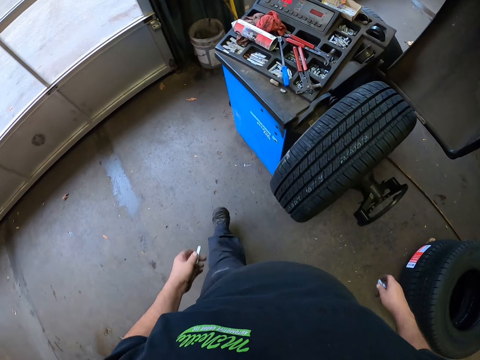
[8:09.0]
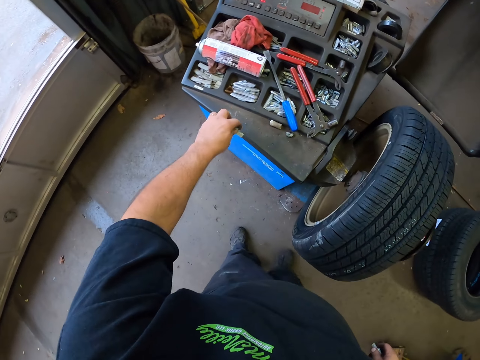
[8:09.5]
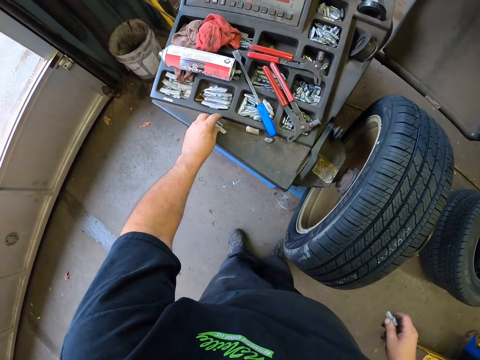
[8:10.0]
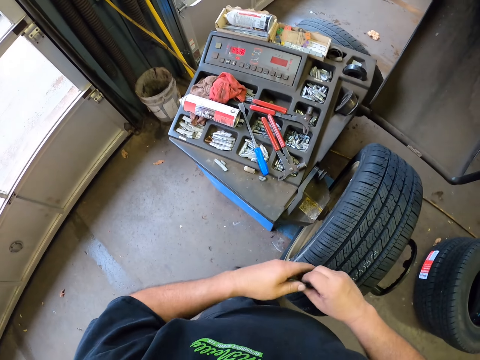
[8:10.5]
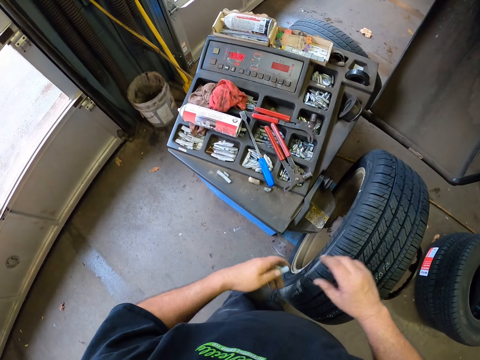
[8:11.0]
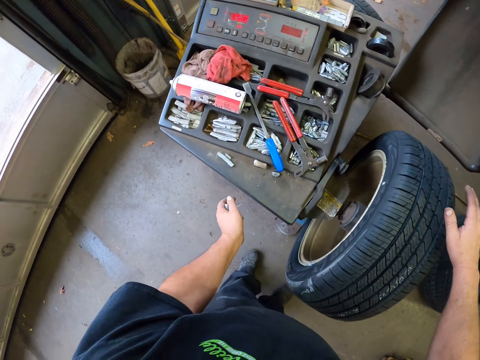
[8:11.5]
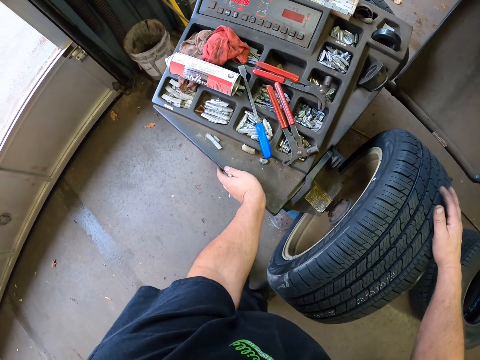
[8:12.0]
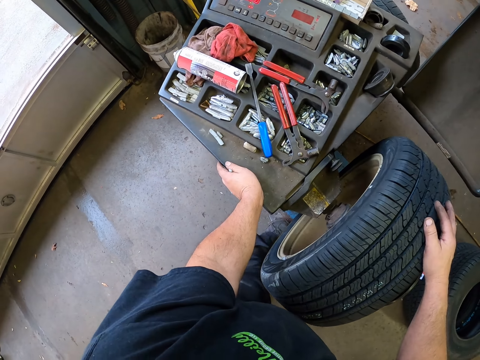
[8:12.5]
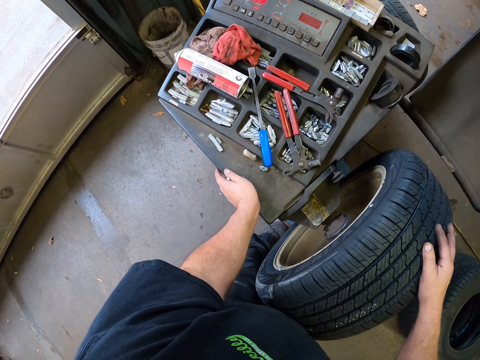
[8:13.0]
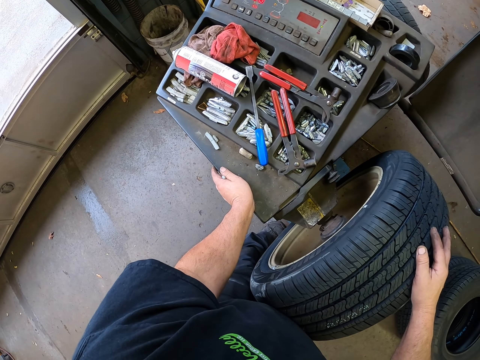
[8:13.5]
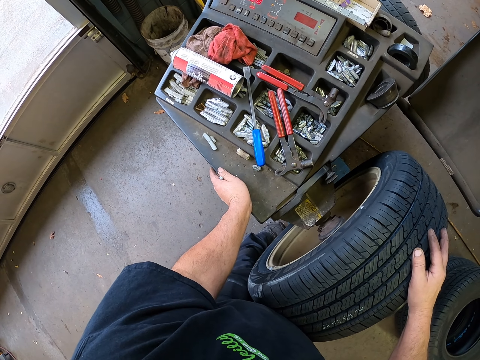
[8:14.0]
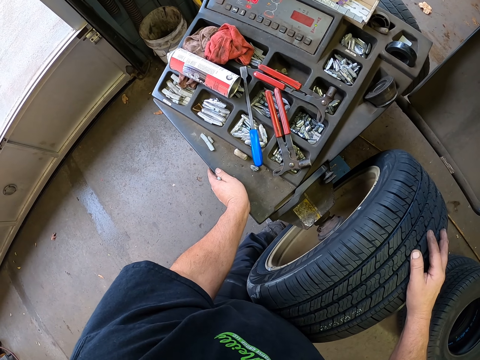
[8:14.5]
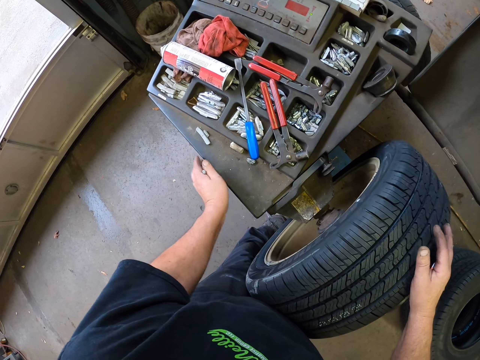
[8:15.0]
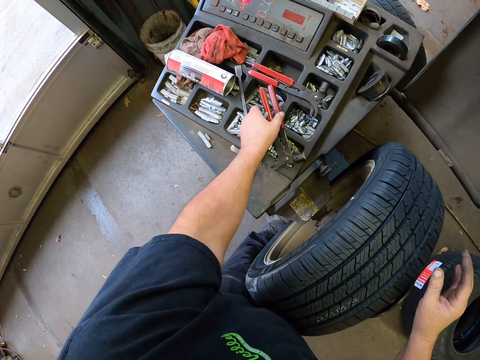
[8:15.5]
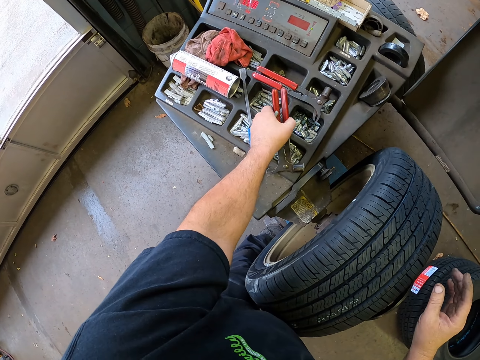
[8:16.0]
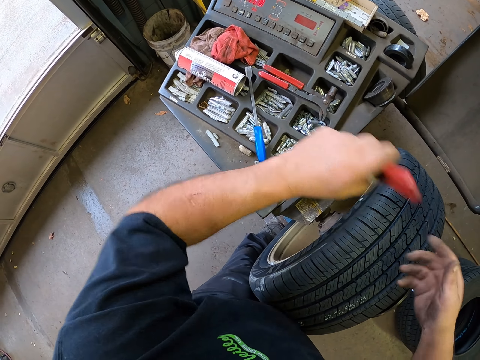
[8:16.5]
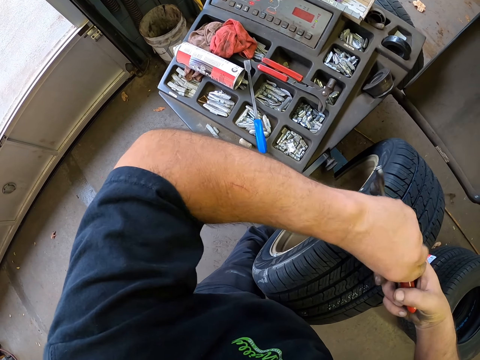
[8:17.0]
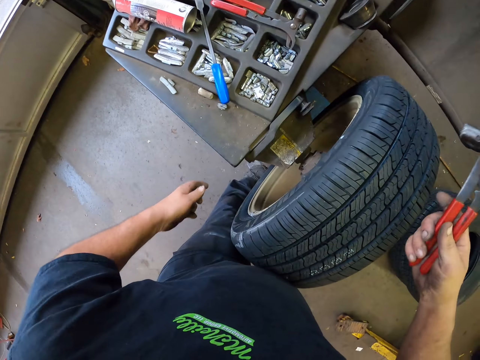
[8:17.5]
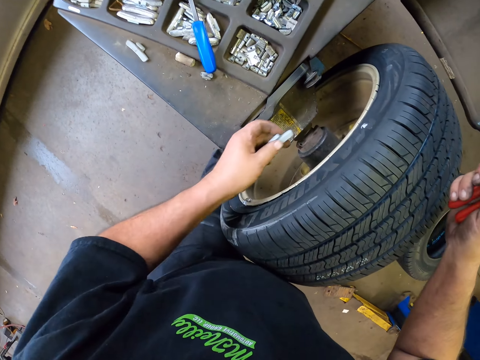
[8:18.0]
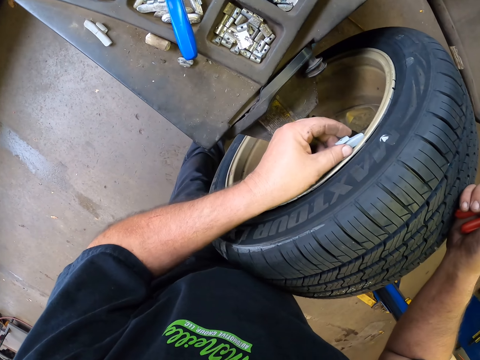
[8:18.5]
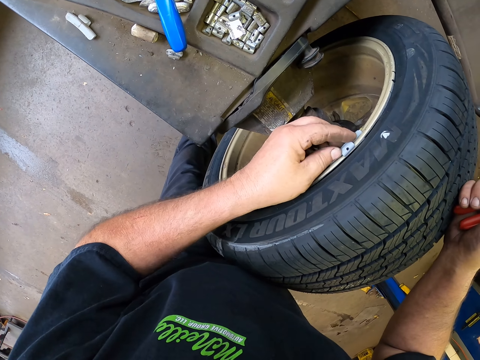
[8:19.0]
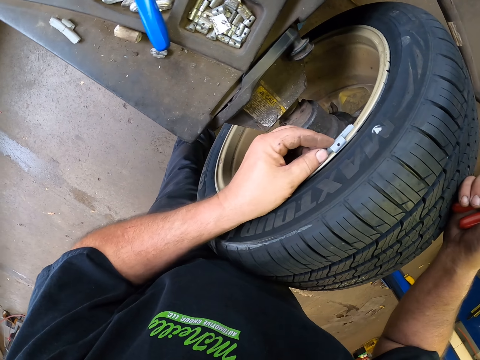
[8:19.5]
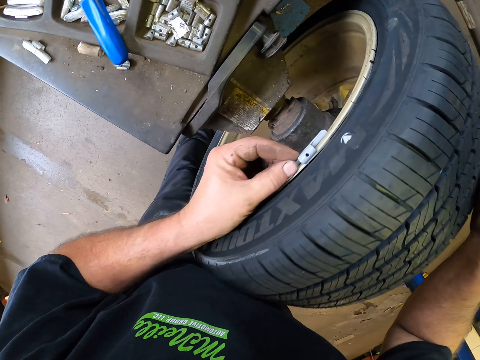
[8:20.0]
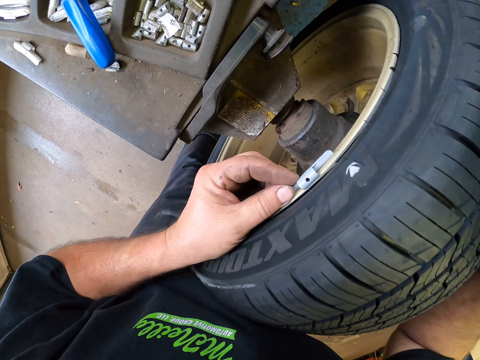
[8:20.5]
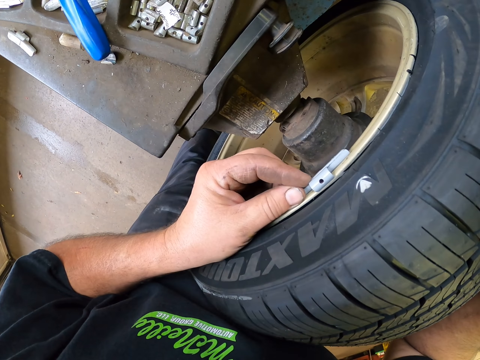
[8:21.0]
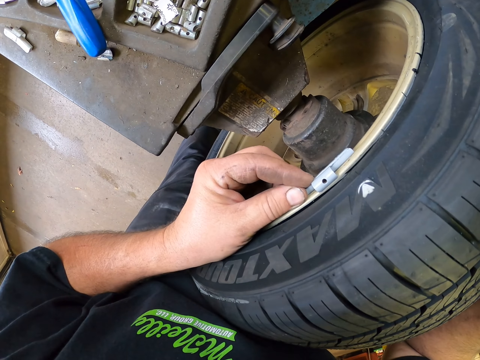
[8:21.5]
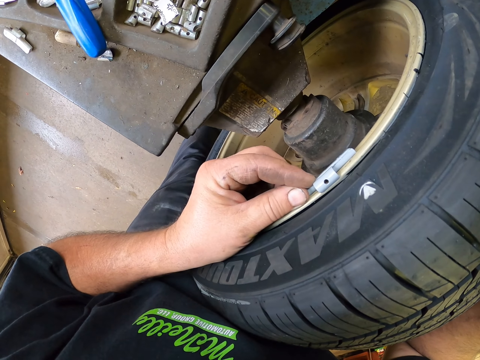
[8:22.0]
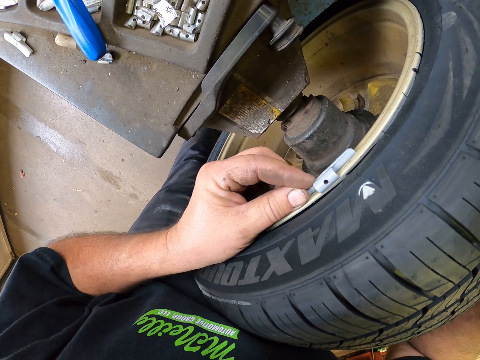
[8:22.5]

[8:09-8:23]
The camera wearer puts the stopper down on the table. They place the stopper on the other hand. They look around. They place a hand on the table. They place a hand on the wheel. They pick up a hammer or pliers from the machine. They place the hammer on the other hand. They place the stopper on the wheel.

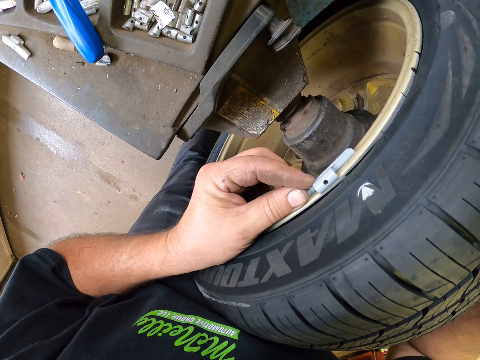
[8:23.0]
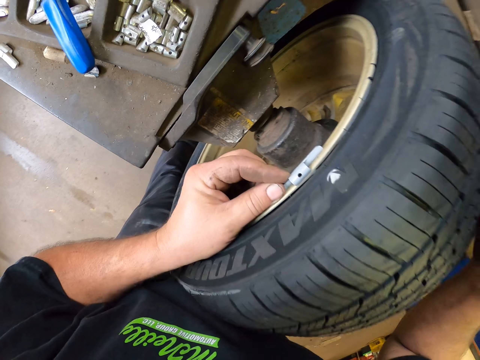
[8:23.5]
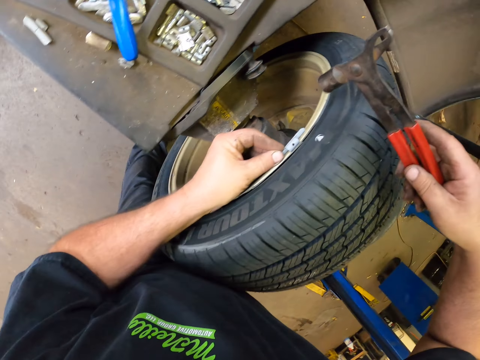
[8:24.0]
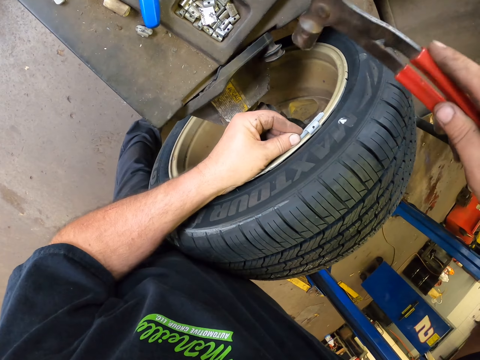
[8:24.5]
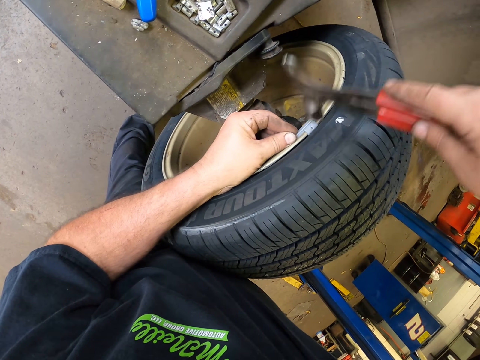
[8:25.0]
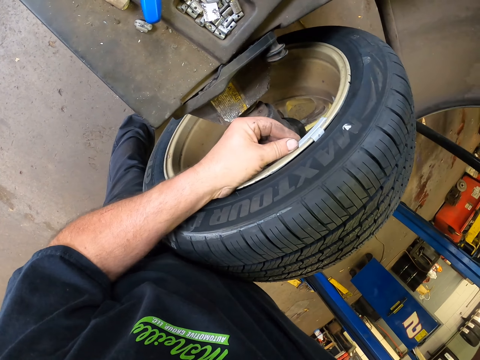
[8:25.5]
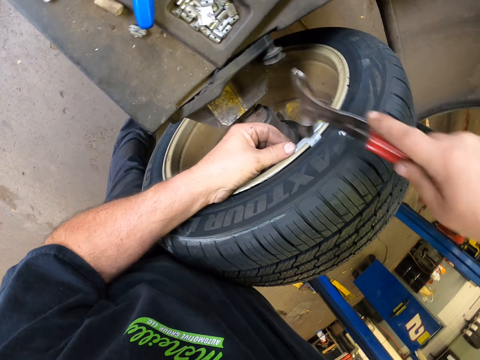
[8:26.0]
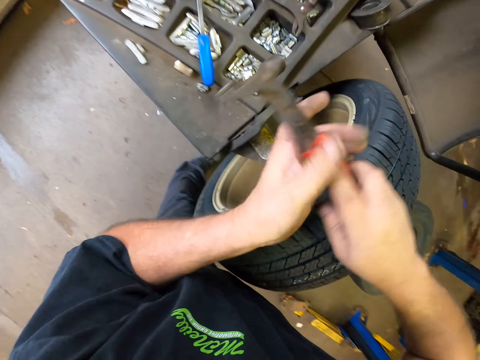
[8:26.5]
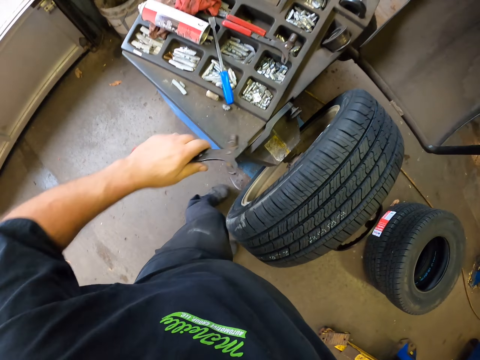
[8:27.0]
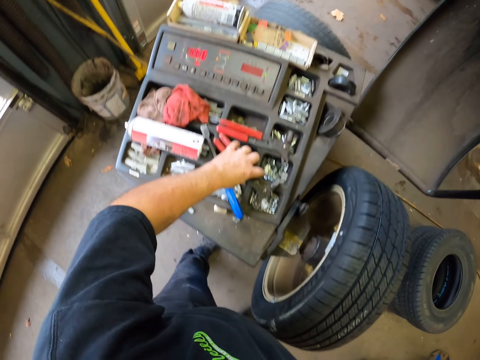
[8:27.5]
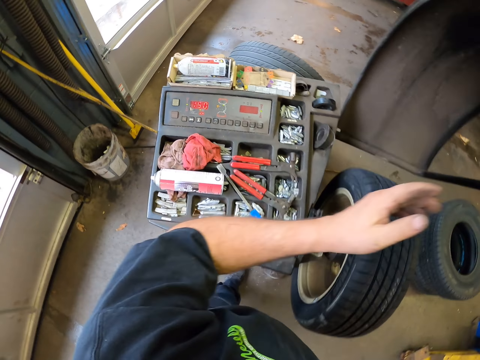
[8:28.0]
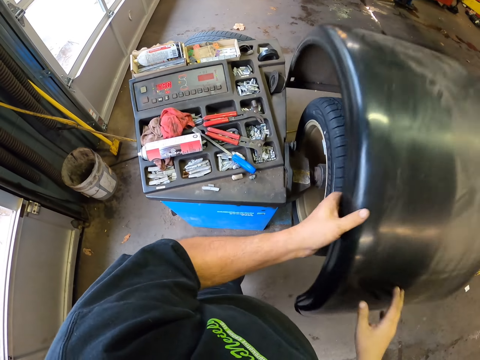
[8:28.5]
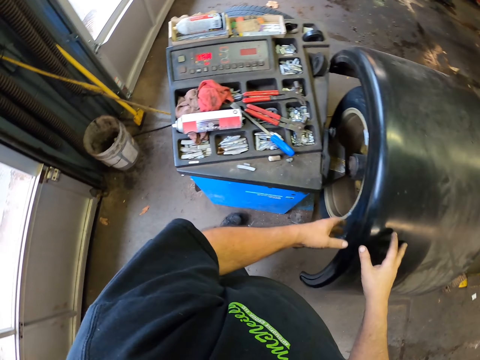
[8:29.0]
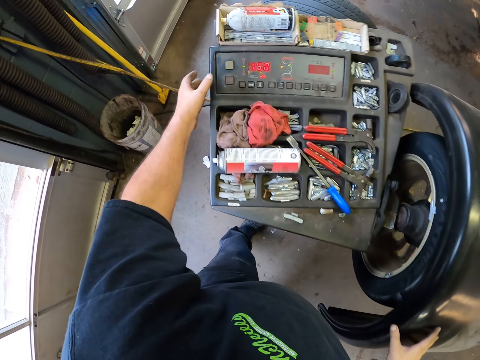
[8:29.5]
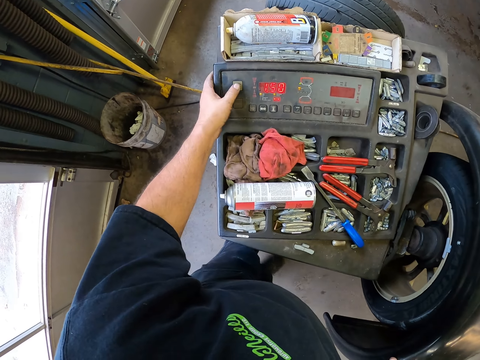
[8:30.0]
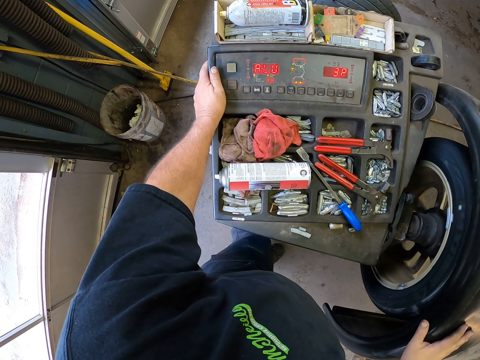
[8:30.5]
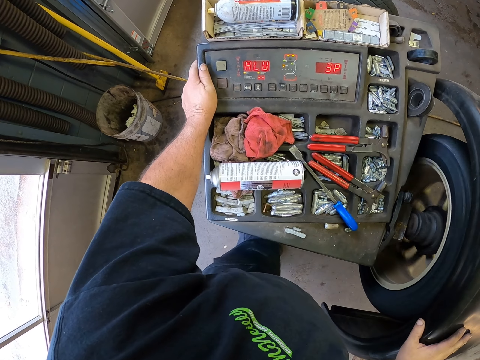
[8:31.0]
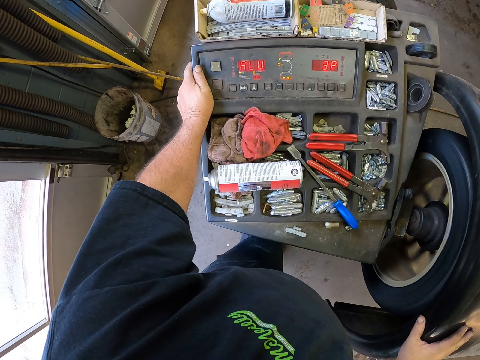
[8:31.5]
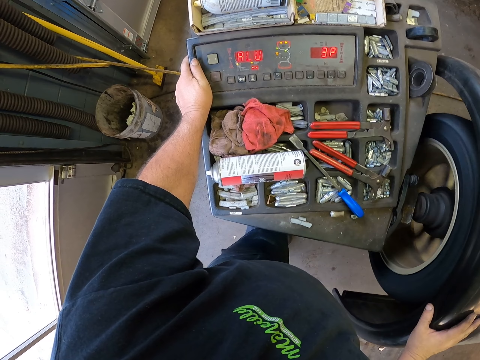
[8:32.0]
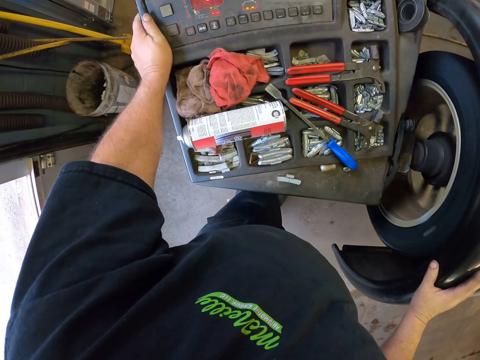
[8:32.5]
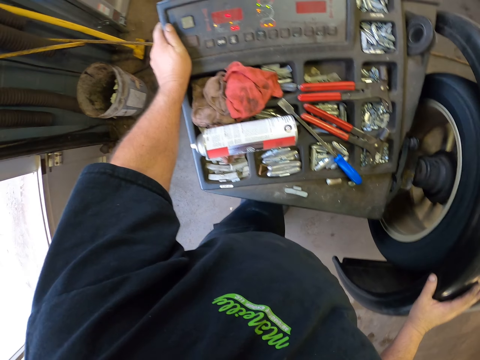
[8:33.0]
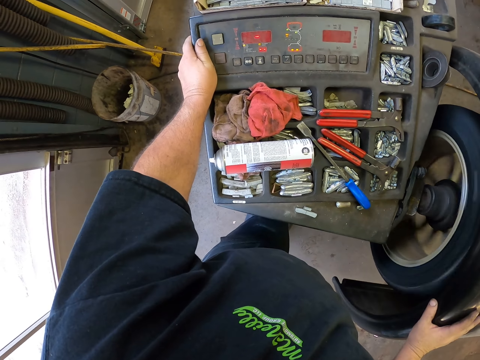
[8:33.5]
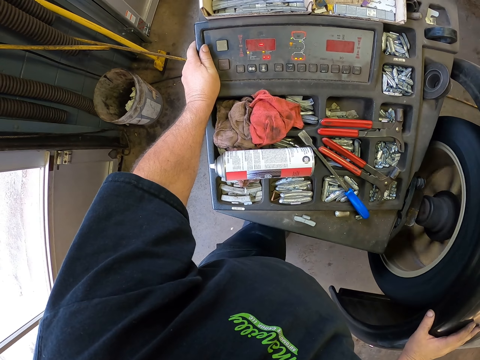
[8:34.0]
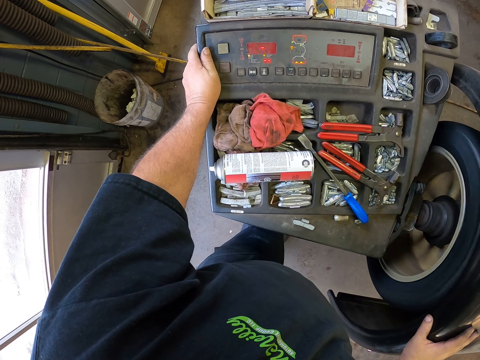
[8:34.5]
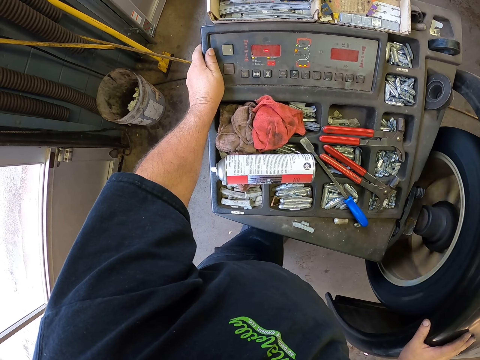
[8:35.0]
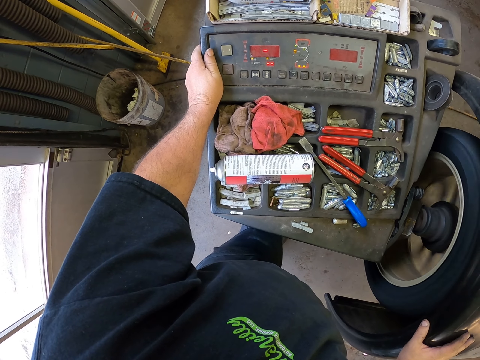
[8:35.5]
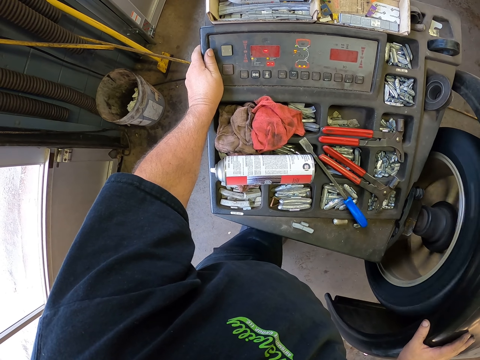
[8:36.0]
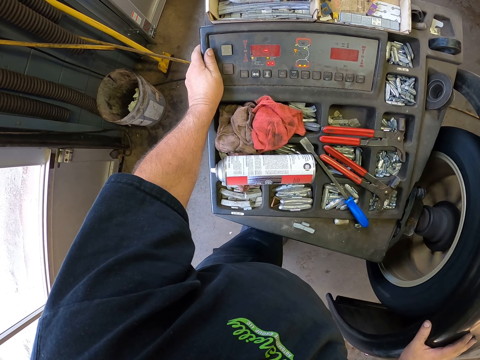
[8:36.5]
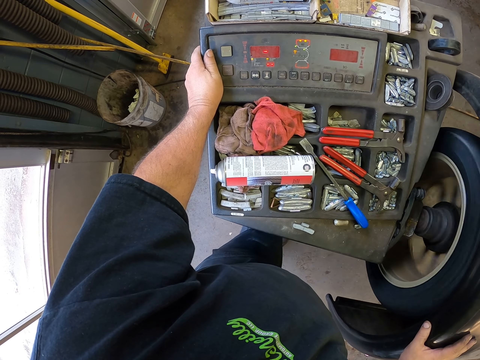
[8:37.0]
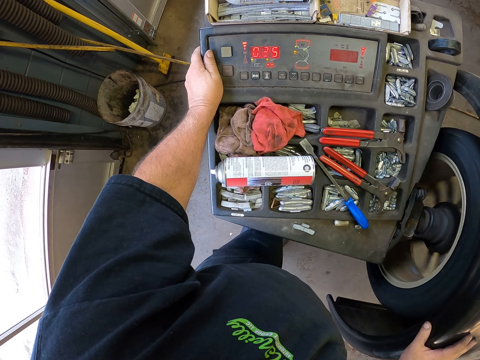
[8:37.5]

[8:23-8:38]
The camera wearer hits the stopper with the hammer. They place the hammer on the other hand. They place the hammer on the machine. They lower the wheel cover with both hands. They switch on the machine. They run the wheel.
